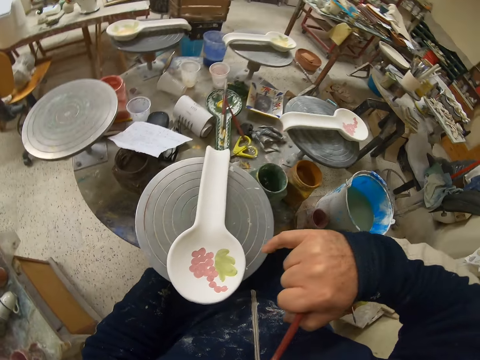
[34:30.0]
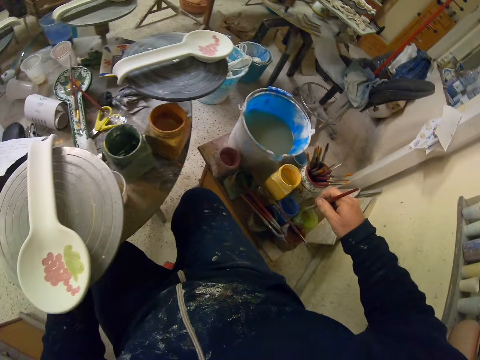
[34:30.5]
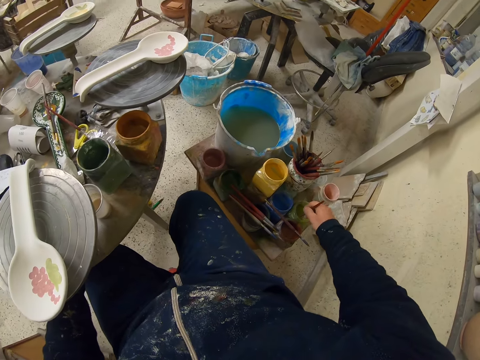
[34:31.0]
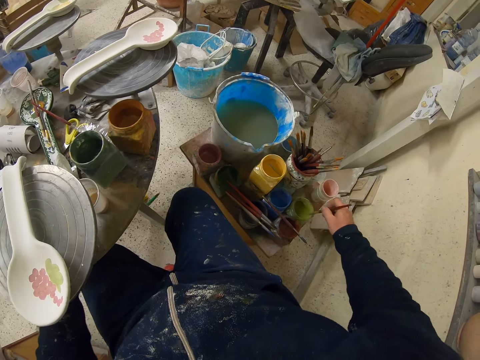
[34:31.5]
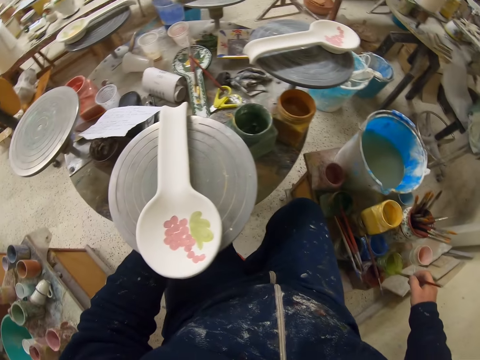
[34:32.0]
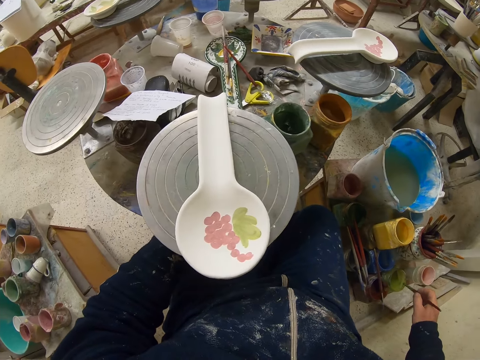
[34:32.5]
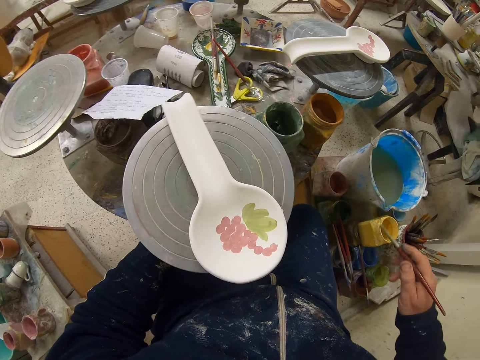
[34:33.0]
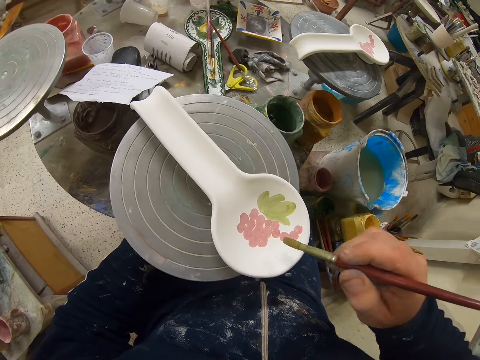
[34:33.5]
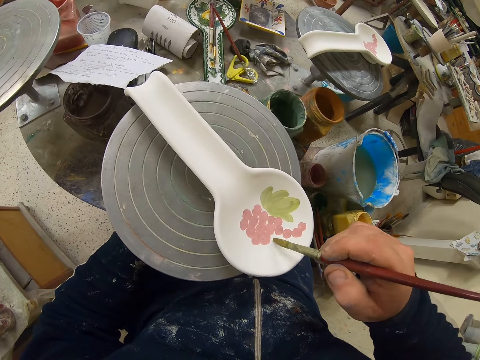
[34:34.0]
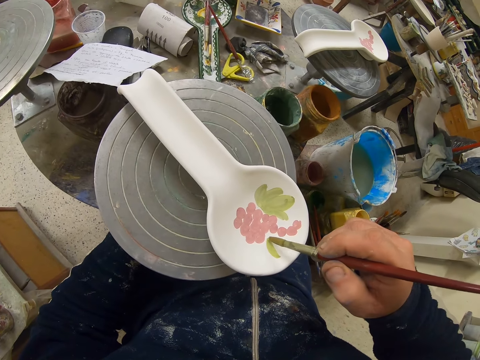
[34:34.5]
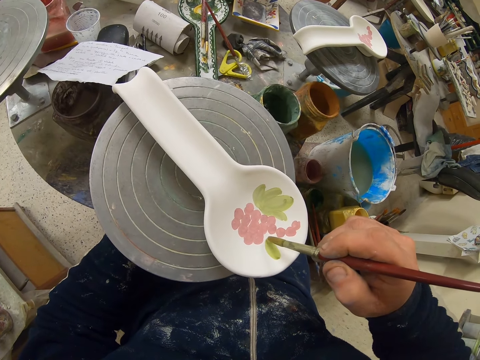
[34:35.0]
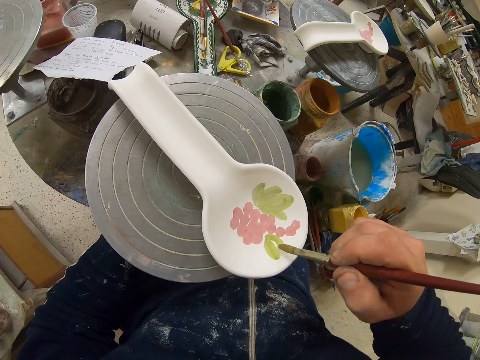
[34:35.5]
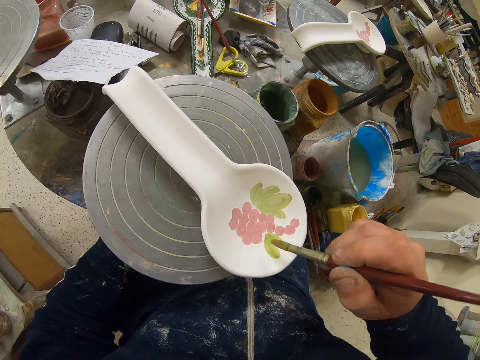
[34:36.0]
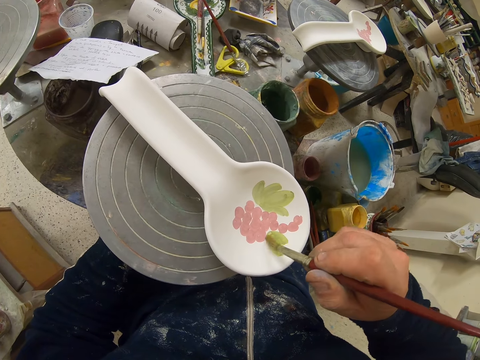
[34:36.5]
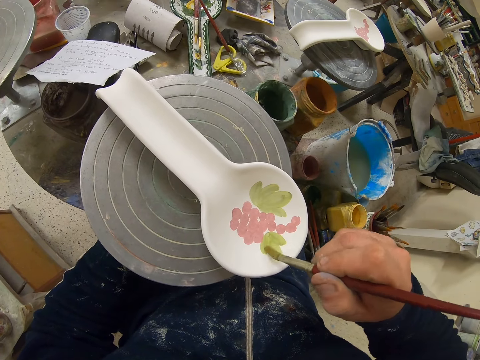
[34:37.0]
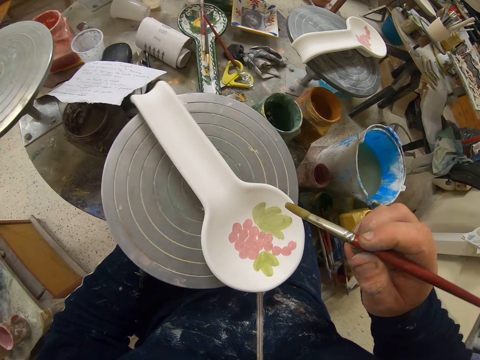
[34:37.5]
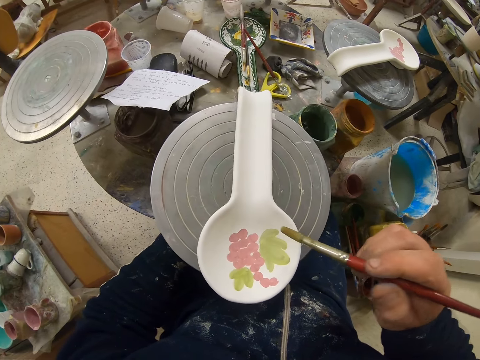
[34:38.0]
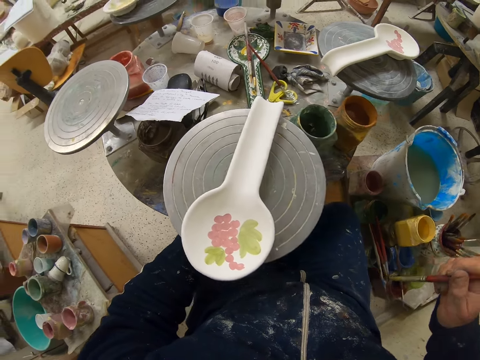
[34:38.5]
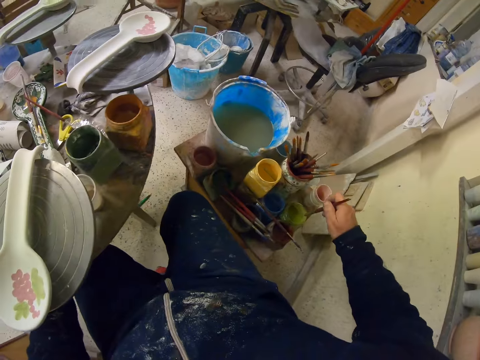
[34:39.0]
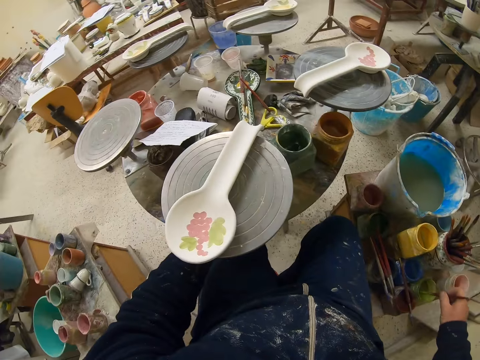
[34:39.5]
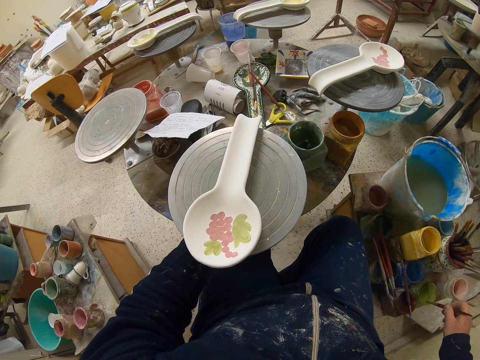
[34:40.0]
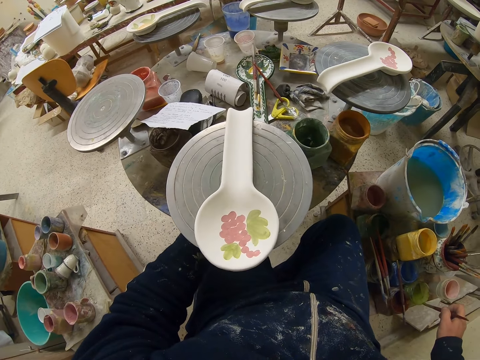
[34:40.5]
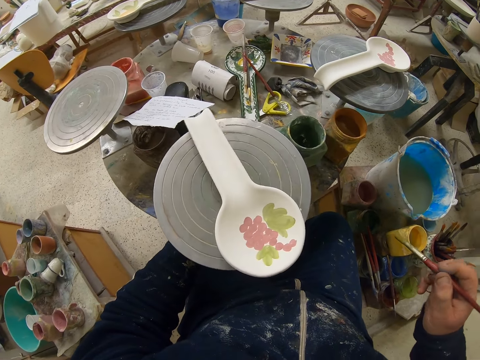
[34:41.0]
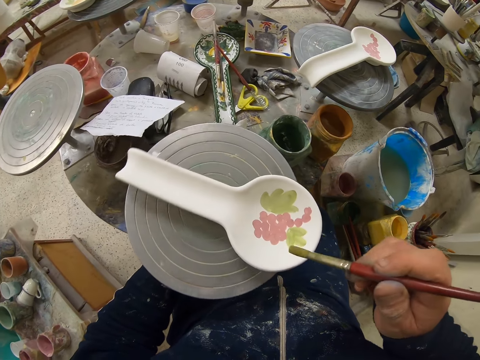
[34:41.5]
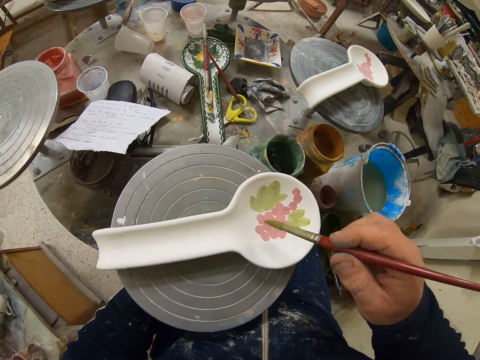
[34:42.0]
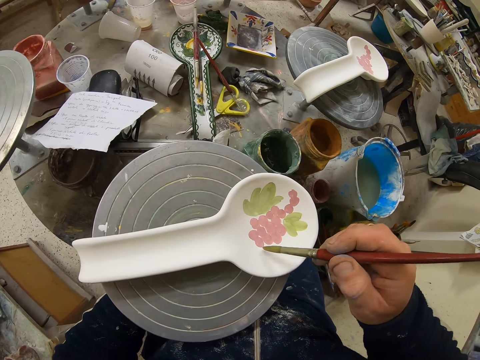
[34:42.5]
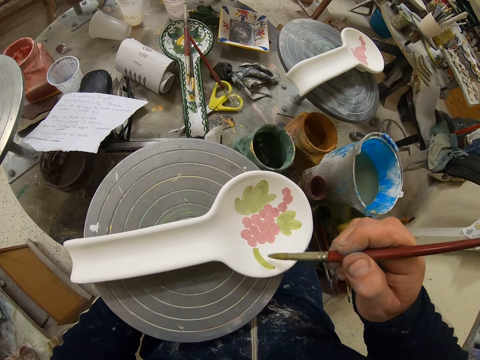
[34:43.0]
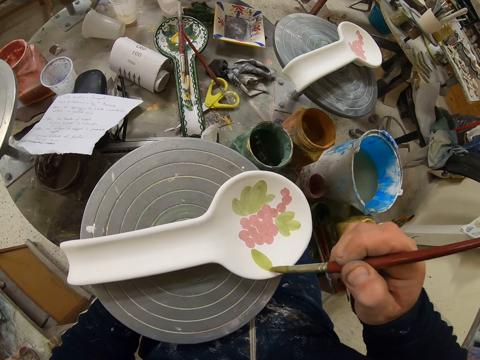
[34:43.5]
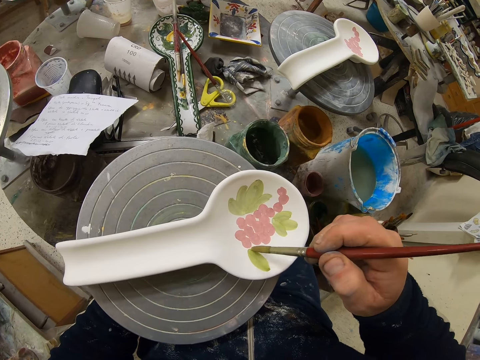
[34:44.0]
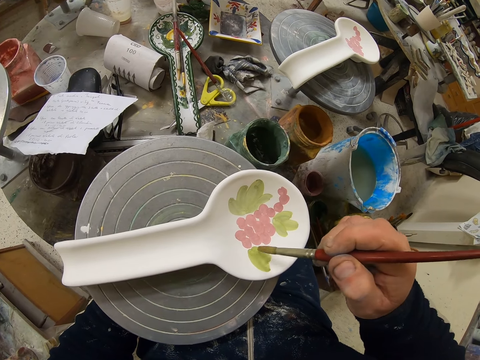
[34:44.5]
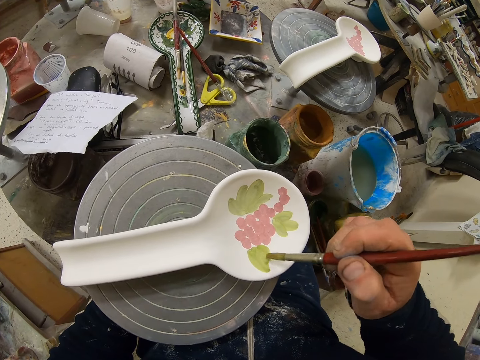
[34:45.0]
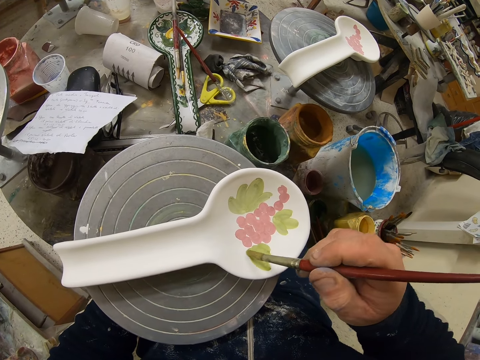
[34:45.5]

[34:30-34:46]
The camera wearer dips the paint brush on the paint container. They shake the paint brush, remove excess paint and smear the paint brush on the container. They turn the stand with the left hand. They paint the spoon with the paint brush. They turn the stand with the left hand. They dip the paint brush on the paint container. They smear the paint brush on the container and remove excess paint. They turn the stand with the left hand. They paint the spoon with the paint brush.

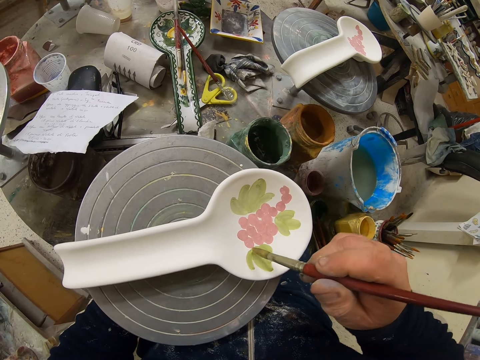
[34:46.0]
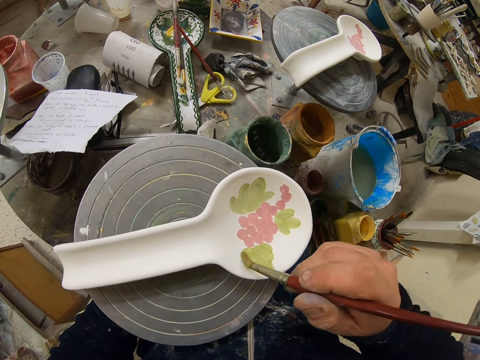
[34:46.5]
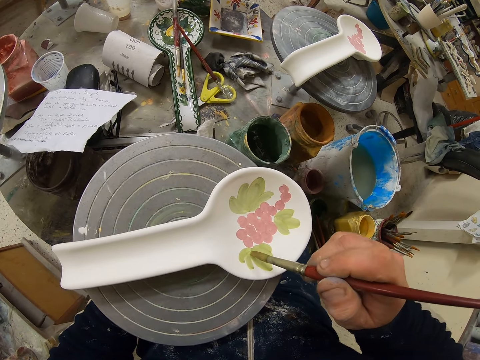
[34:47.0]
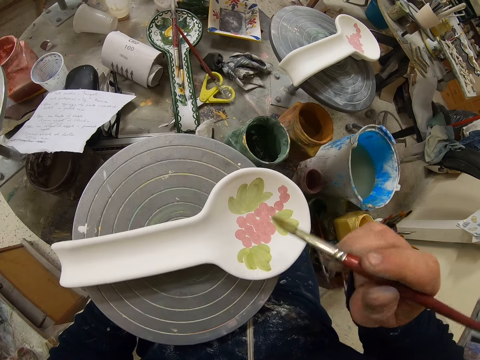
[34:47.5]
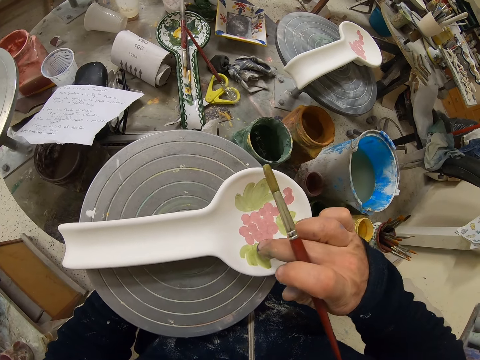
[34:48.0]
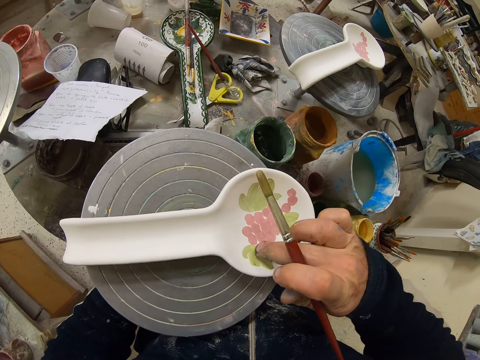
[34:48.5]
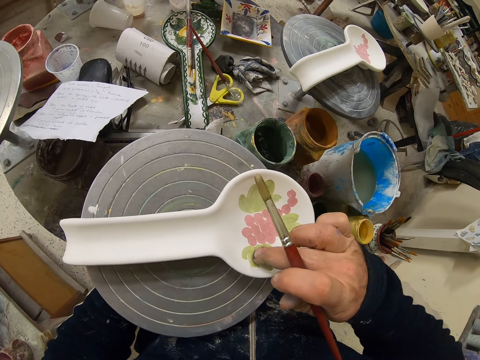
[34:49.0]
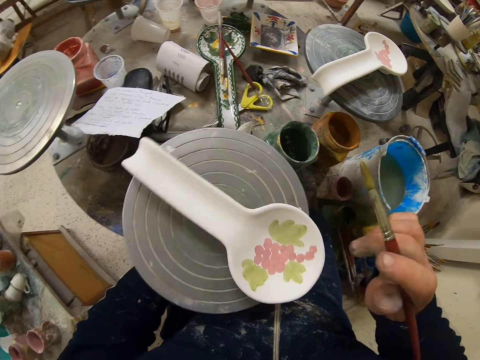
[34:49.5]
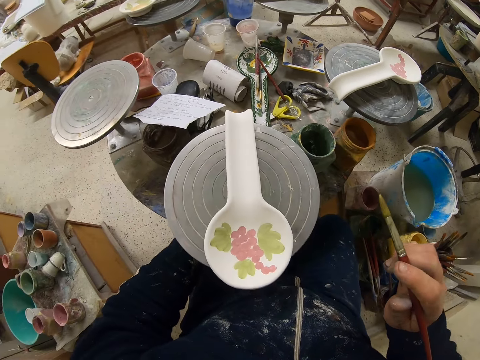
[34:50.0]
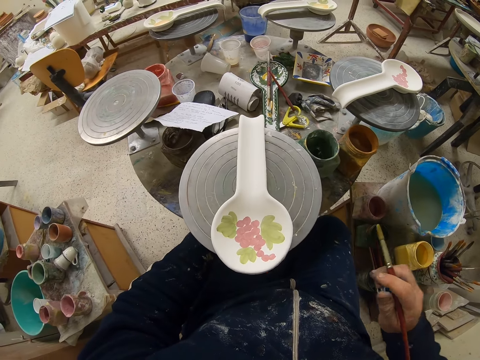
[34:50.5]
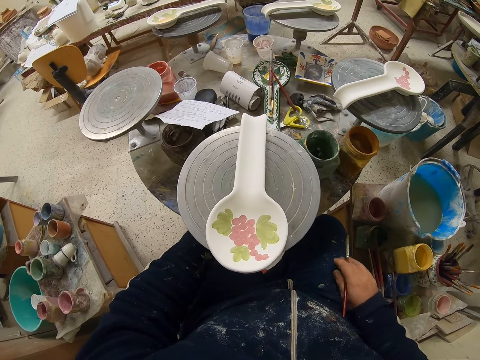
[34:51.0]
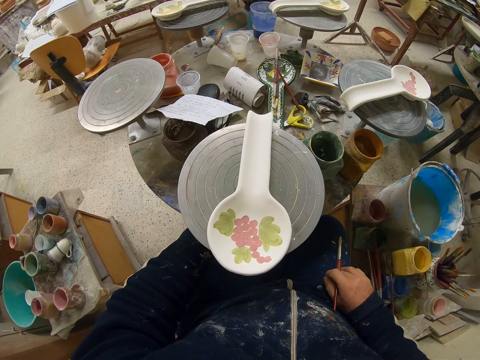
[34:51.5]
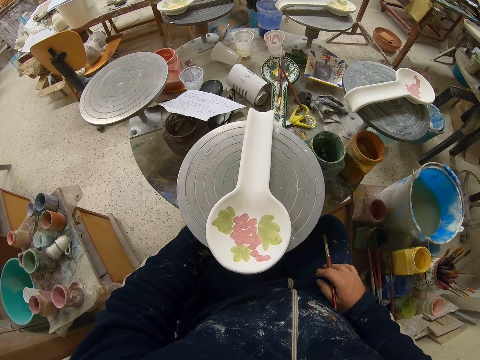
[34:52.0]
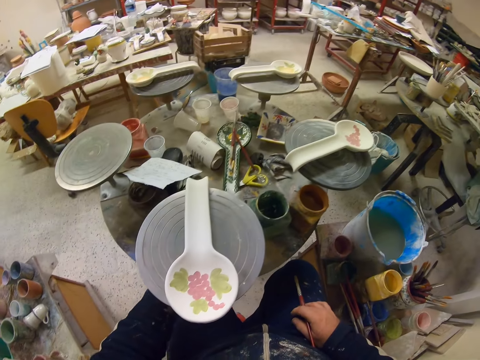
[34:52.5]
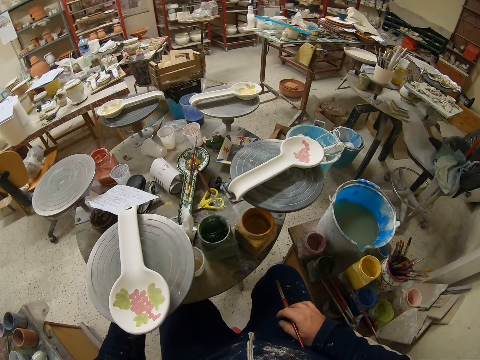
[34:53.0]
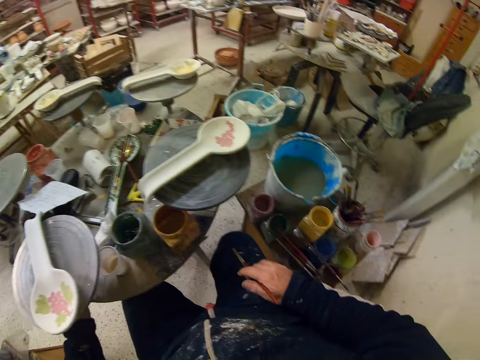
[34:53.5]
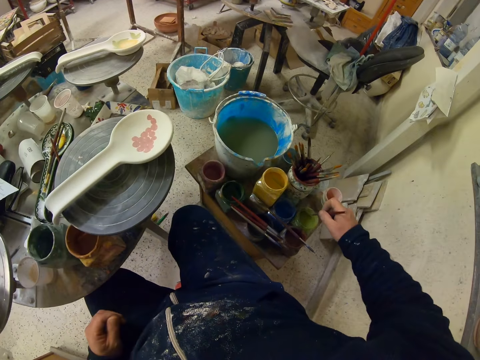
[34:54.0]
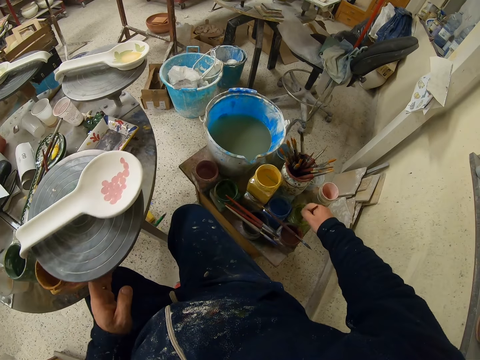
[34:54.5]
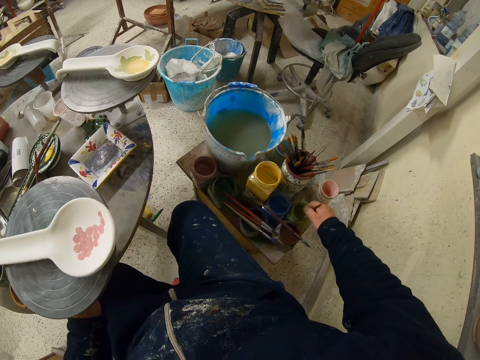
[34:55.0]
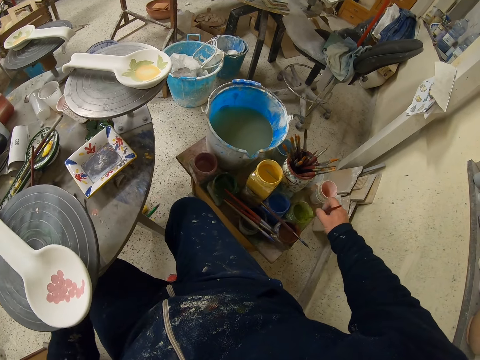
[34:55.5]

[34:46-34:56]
The camera wearer rubs the paint on the drawing with the right middle finger. They turn the stand with the left hand. They wipe the hand on the cloth. They drop the right hand. They spin the rotating table with the left hand. They dip the paint brush on the paint container and shake the paint brush.
